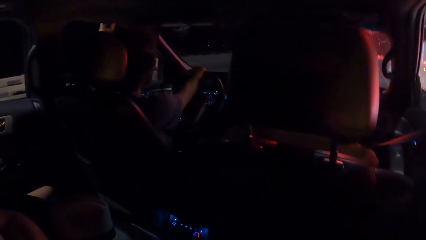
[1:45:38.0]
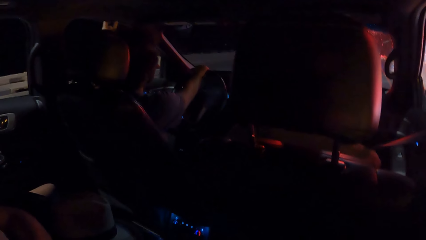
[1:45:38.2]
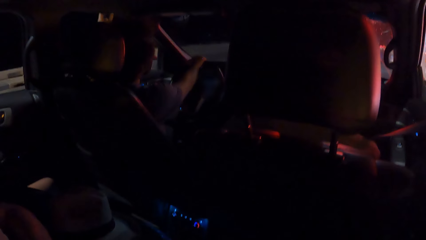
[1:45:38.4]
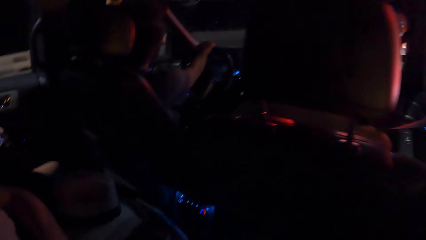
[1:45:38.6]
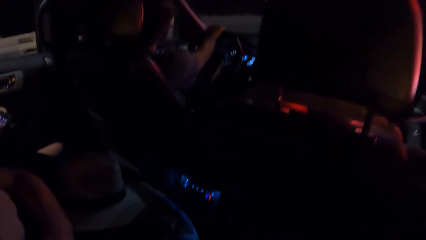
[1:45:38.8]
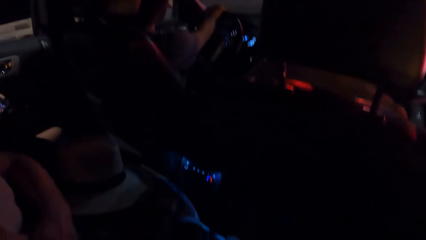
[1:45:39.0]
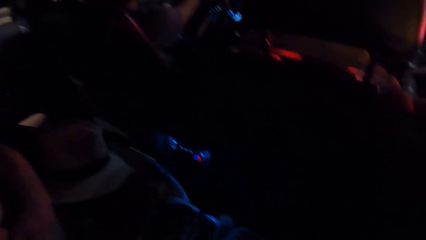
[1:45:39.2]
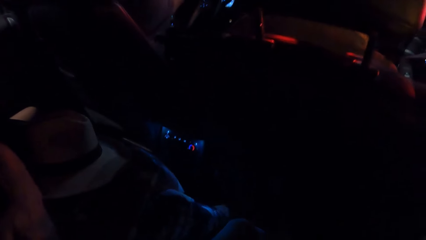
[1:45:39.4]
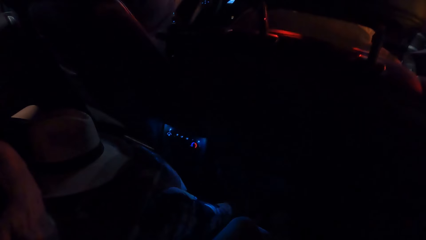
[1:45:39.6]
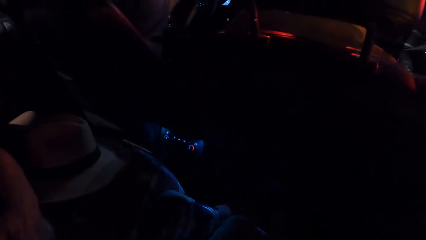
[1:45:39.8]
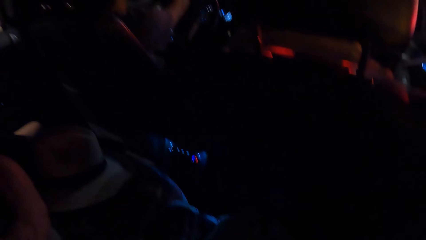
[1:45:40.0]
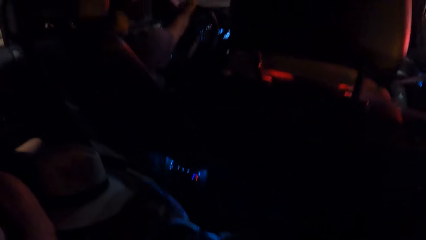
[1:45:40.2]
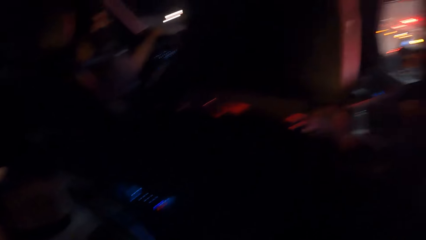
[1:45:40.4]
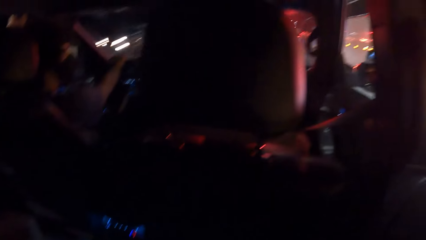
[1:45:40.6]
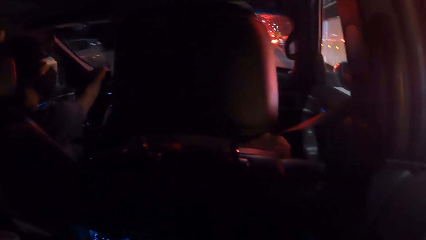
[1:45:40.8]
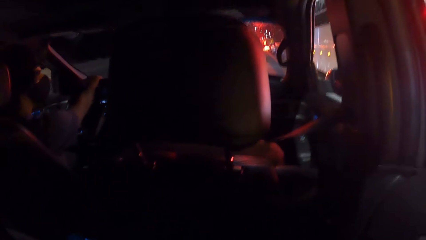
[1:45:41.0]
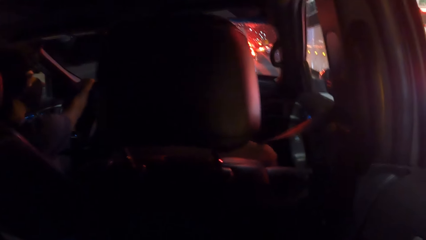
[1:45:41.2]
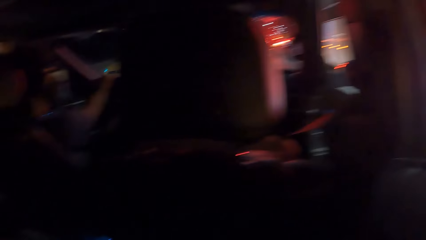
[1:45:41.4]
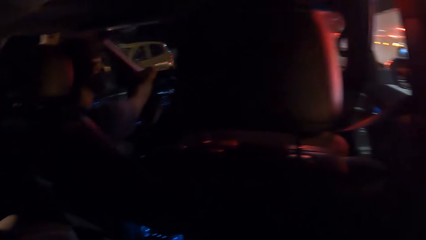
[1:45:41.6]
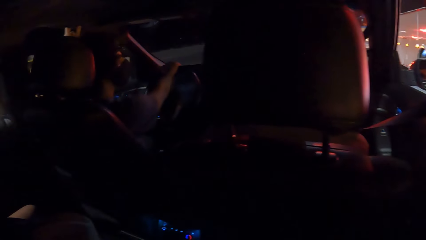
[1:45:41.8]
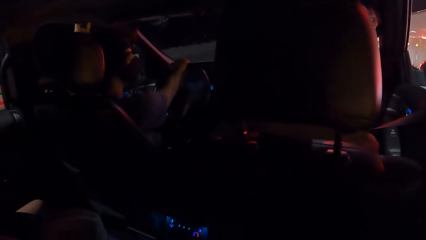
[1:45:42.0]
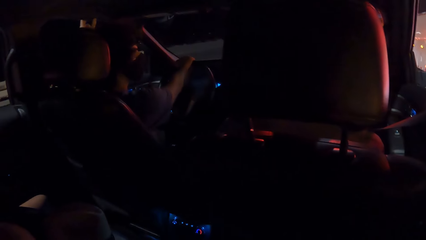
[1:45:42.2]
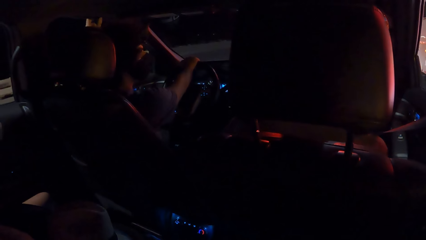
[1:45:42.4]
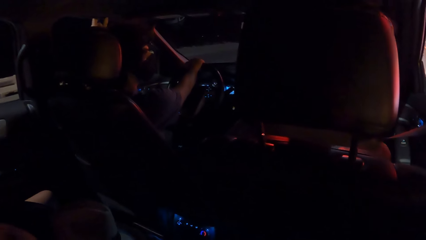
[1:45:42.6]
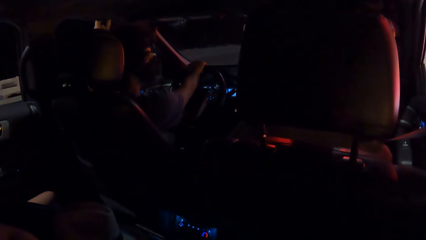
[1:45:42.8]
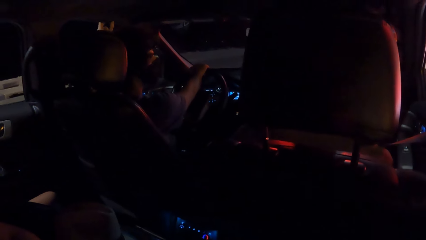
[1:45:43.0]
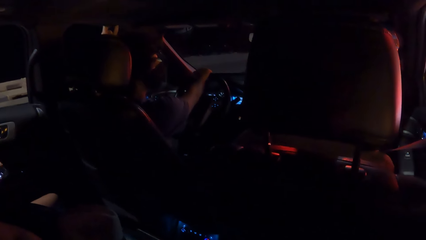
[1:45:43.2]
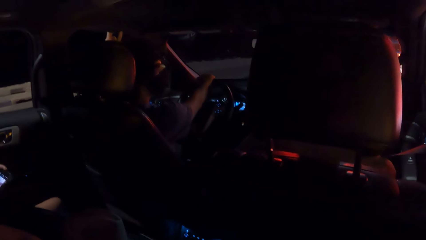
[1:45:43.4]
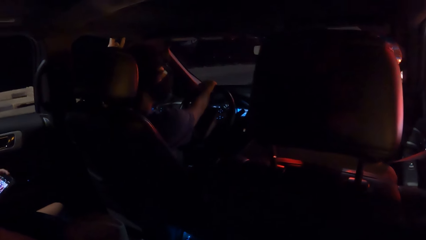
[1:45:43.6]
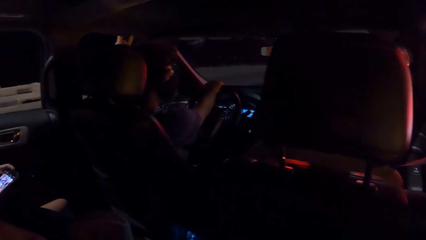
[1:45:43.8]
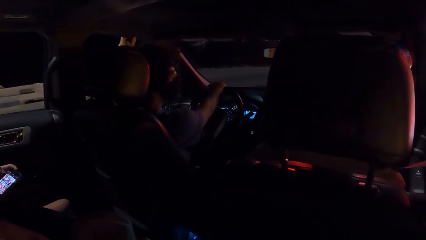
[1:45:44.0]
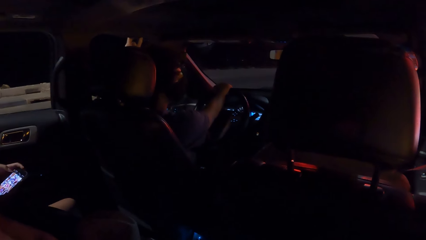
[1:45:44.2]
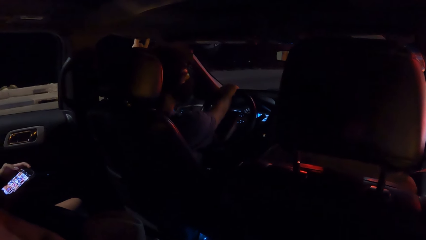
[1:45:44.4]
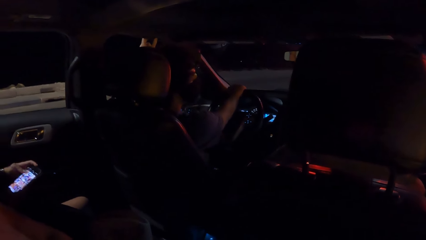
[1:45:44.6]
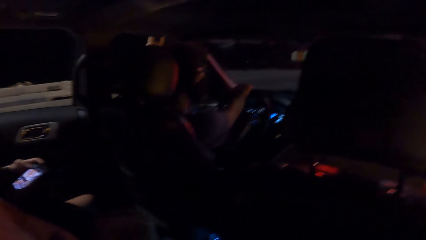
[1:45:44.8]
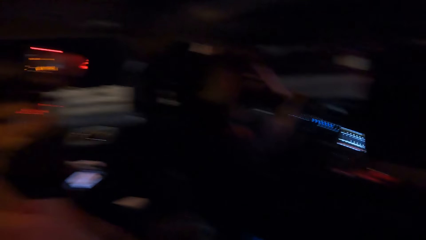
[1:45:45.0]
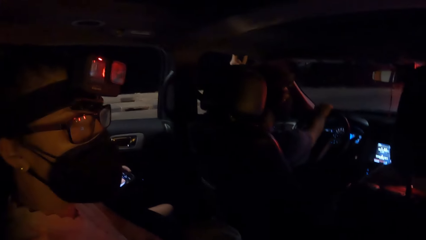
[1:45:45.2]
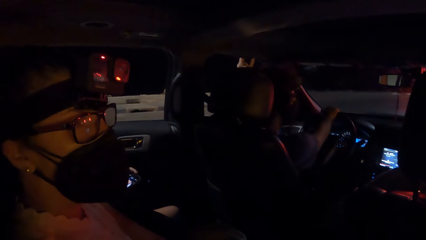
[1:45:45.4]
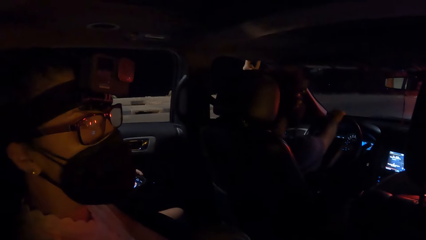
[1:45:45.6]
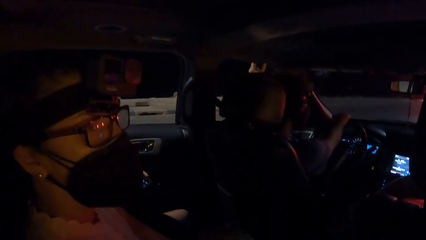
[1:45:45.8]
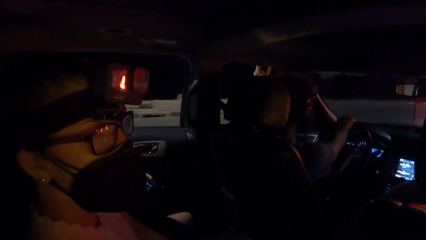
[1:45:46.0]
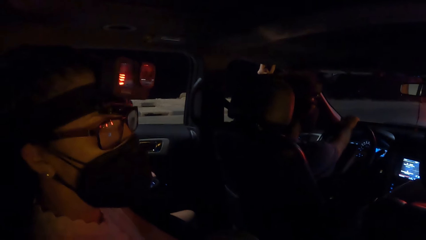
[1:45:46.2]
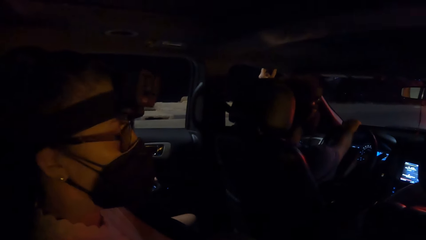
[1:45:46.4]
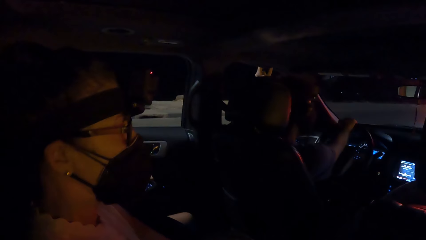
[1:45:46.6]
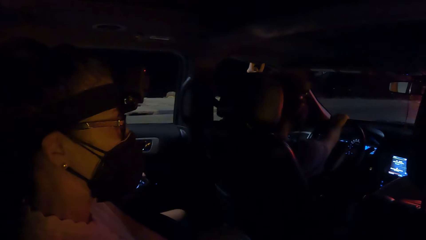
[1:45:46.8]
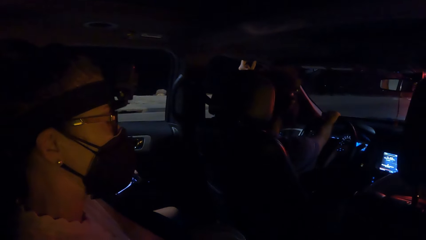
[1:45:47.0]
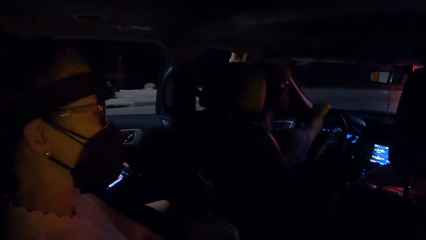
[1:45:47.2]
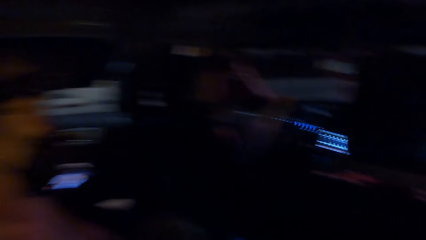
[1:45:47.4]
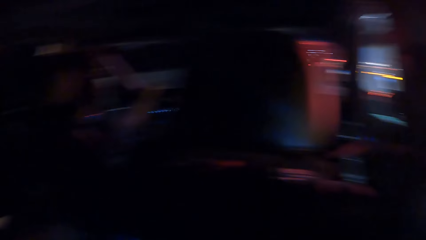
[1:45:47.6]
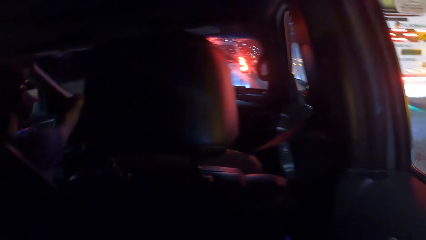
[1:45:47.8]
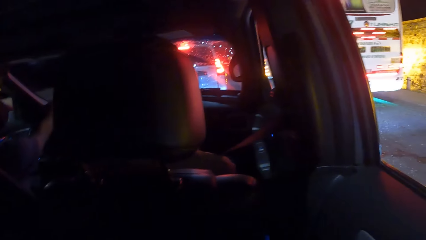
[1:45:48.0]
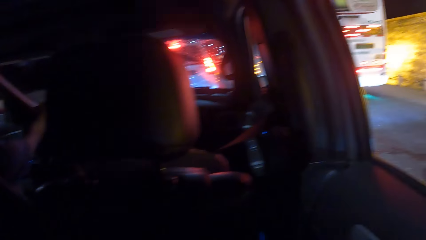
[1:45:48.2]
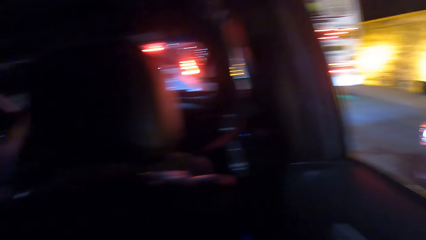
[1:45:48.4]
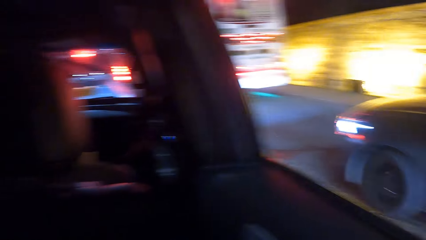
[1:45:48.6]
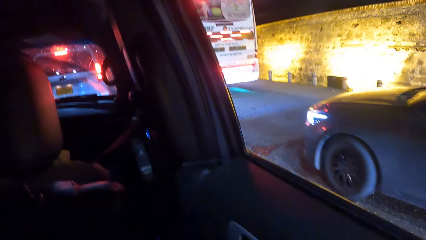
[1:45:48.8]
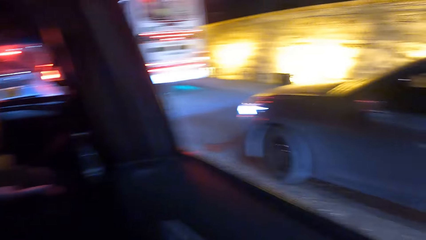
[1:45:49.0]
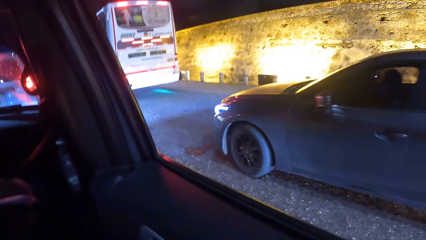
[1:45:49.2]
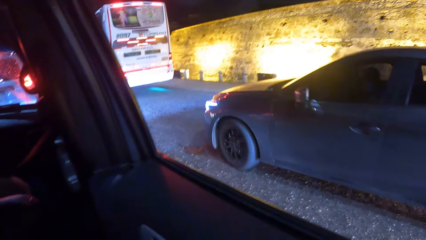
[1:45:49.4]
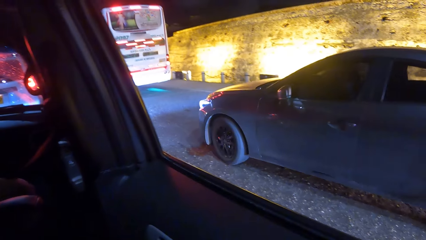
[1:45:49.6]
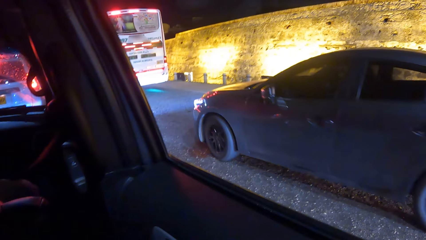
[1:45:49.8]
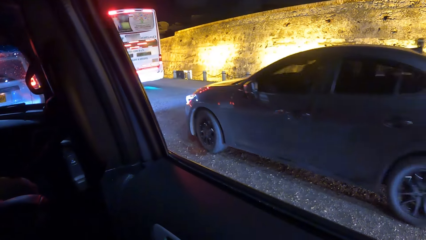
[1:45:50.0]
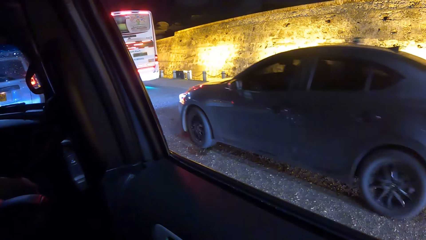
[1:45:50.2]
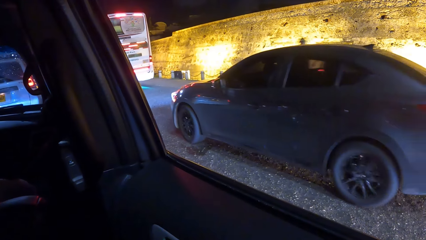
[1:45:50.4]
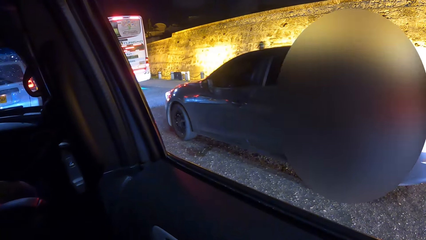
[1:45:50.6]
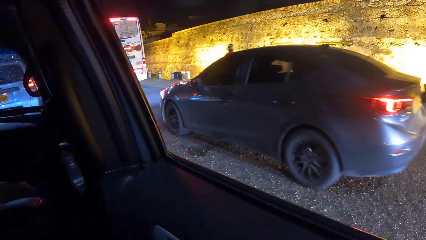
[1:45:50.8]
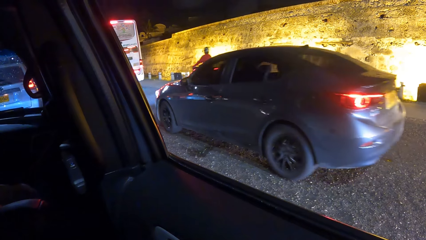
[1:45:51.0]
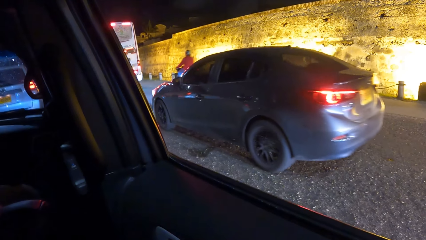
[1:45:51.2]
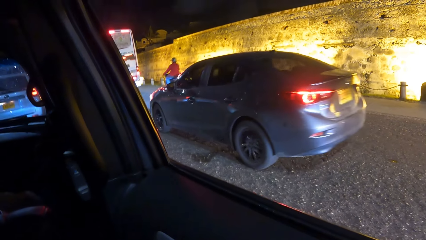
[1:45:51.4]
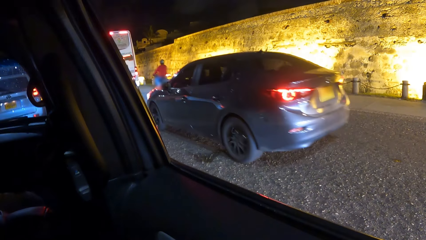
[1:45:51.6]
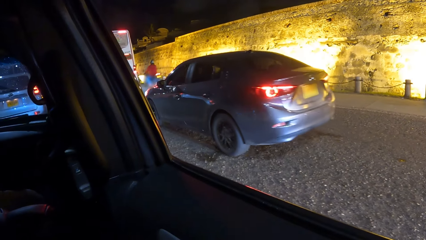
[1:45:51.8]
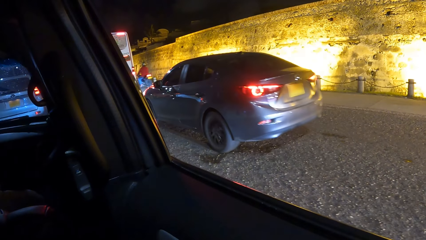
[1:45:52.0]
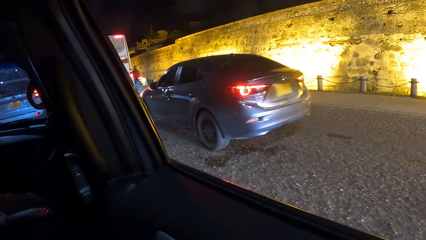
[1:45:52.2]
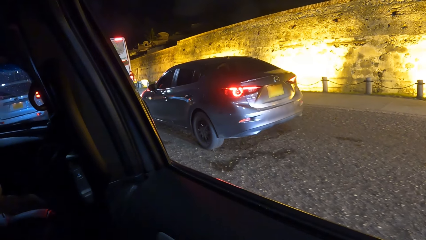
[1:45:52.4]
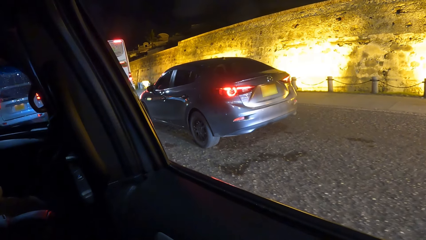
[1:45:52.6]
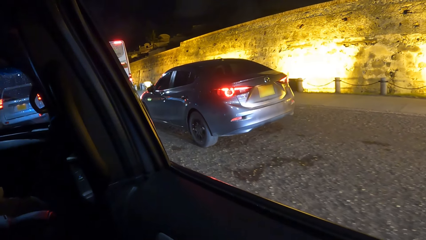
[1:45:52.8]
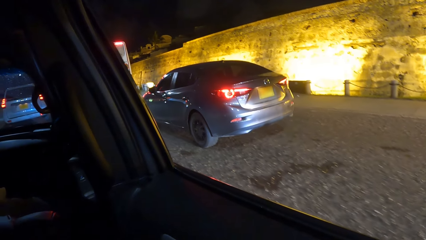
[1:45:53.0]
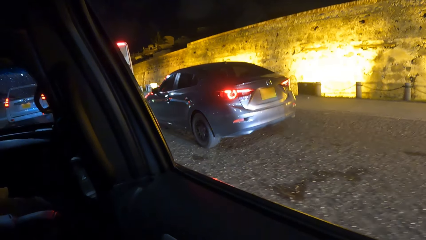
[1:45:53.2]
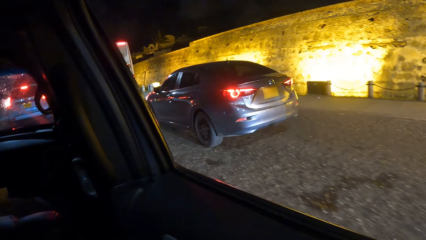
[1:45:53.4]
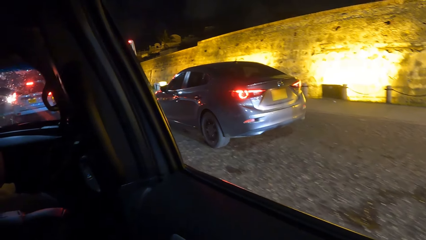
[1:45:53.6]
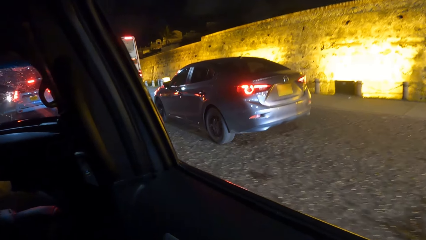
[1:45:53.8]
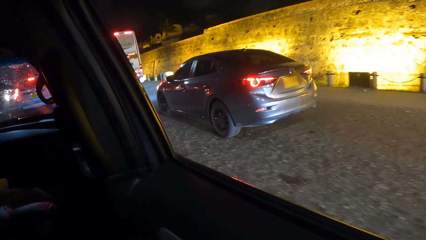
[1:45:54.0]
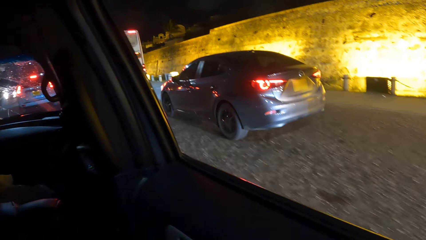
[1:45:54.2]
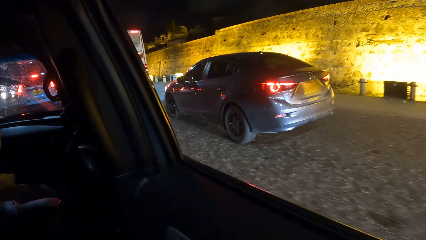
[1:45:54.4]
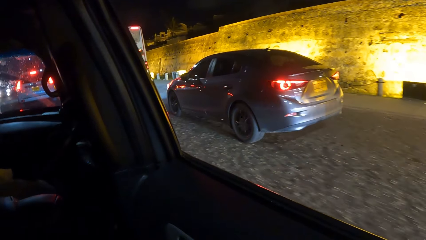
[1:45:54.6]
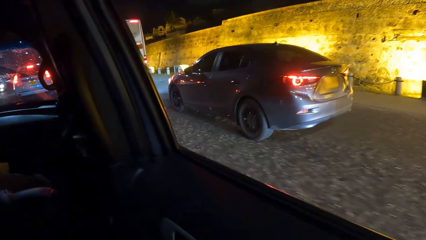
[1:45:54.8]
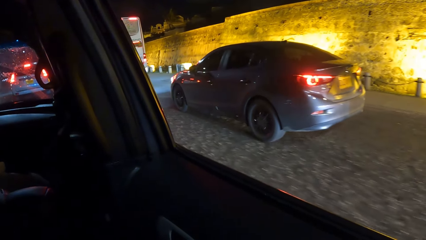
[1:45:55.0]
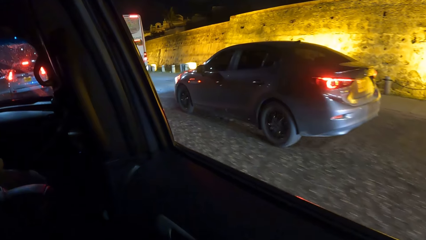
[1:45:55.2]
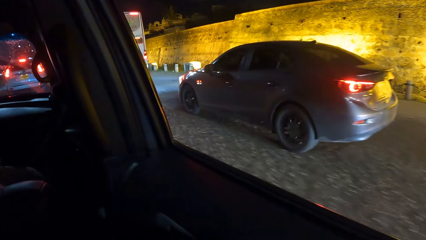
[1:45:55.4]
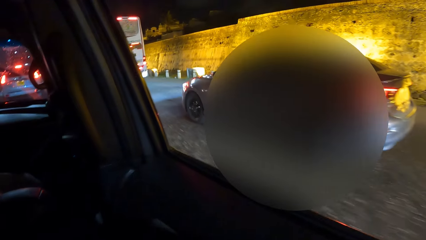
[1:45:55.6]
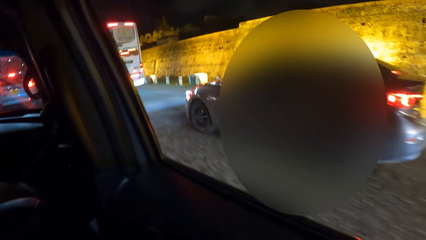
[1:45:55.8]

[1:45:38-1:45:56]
A woman uses her phone. The camera wearer interacts with another woman. A person looks at the camera wearer. The camera wearer looks through the car window.
